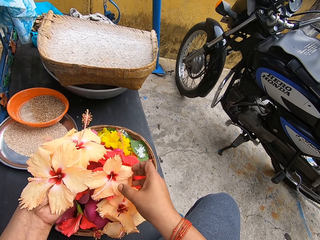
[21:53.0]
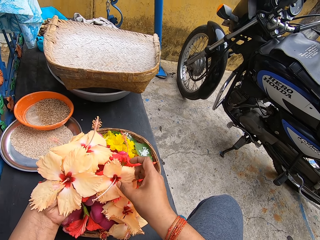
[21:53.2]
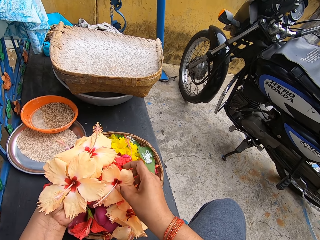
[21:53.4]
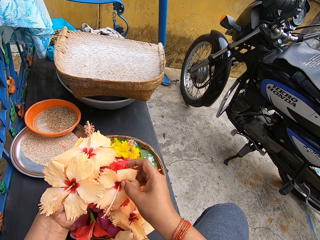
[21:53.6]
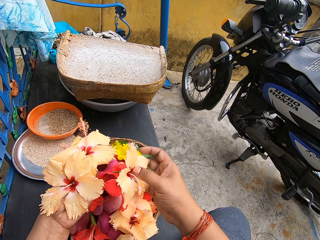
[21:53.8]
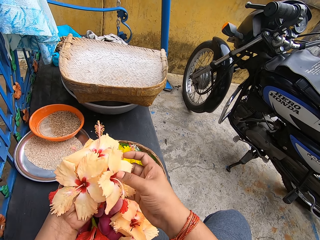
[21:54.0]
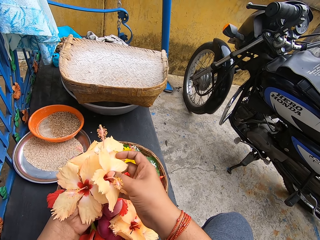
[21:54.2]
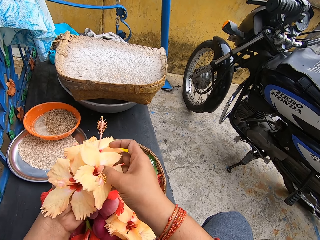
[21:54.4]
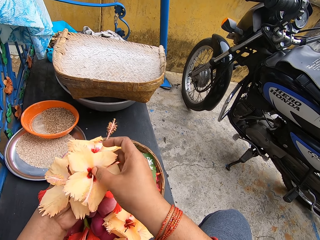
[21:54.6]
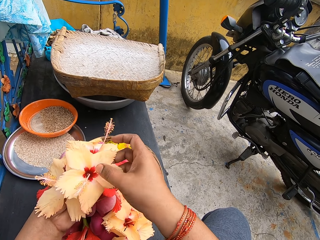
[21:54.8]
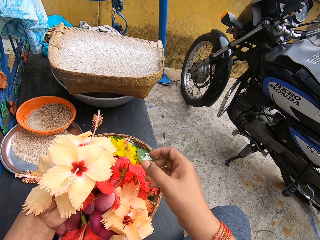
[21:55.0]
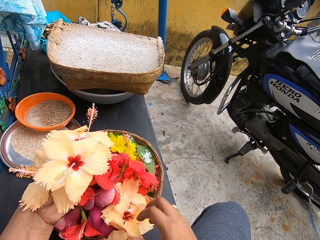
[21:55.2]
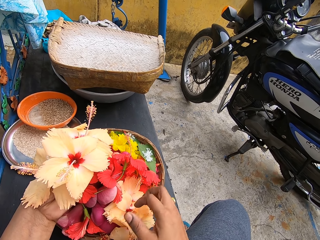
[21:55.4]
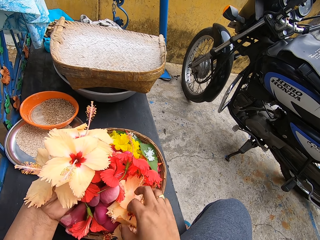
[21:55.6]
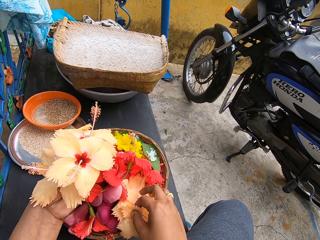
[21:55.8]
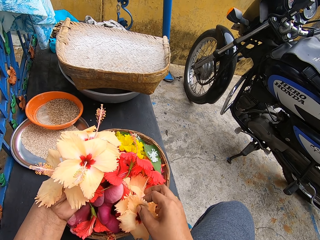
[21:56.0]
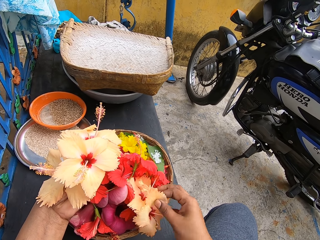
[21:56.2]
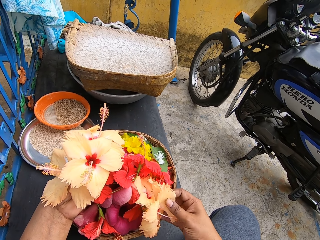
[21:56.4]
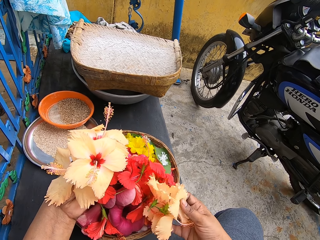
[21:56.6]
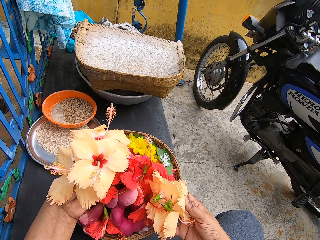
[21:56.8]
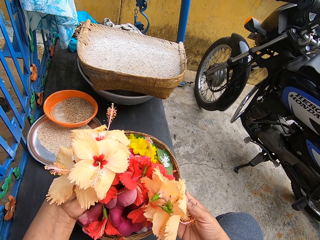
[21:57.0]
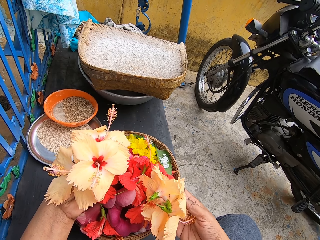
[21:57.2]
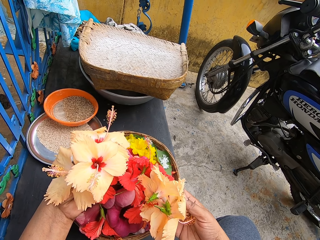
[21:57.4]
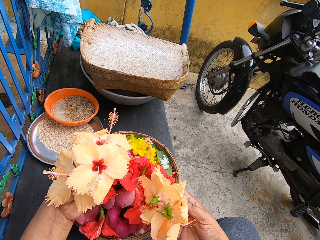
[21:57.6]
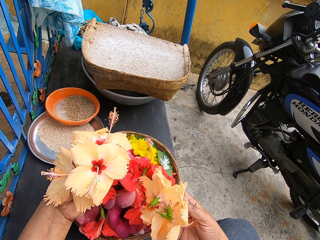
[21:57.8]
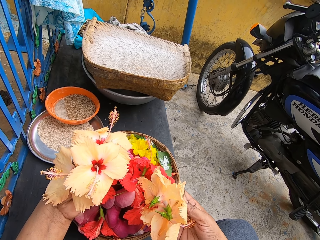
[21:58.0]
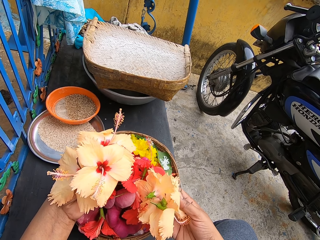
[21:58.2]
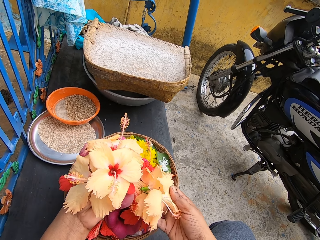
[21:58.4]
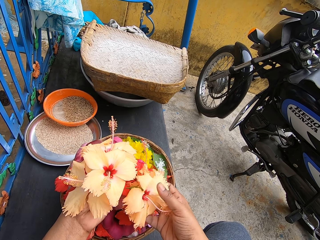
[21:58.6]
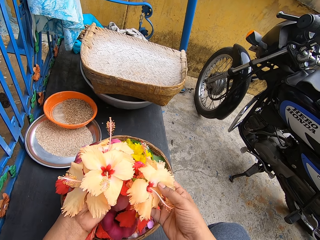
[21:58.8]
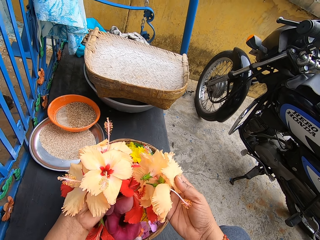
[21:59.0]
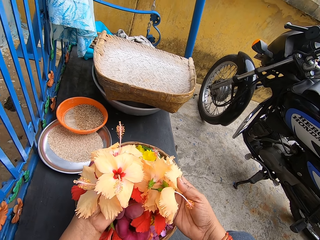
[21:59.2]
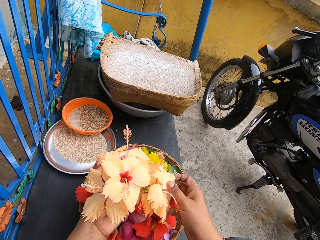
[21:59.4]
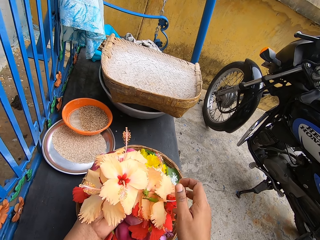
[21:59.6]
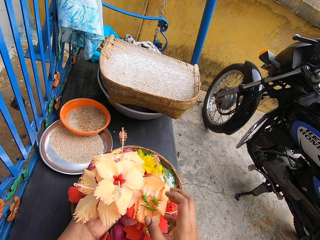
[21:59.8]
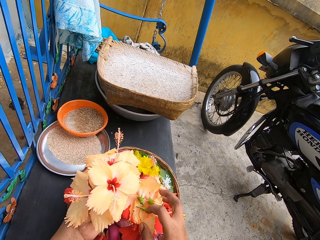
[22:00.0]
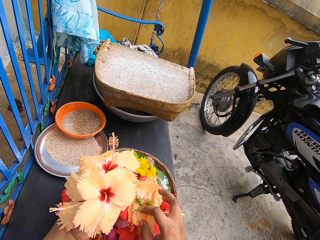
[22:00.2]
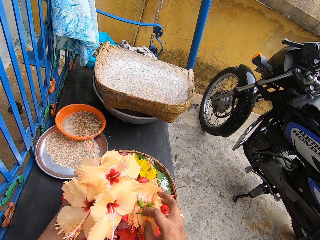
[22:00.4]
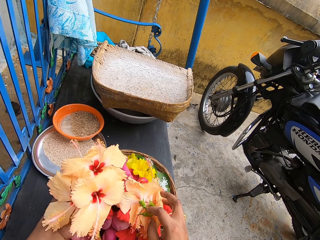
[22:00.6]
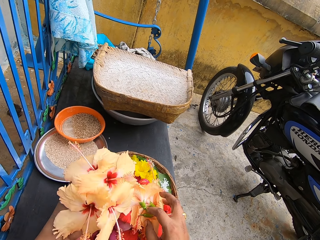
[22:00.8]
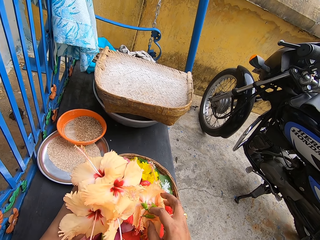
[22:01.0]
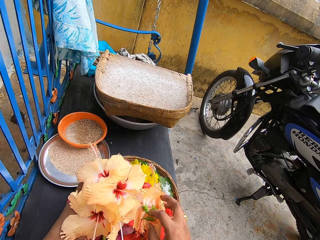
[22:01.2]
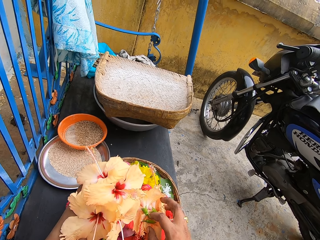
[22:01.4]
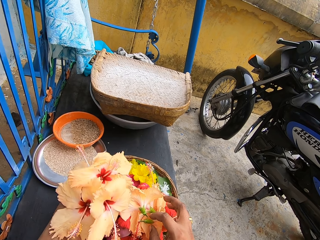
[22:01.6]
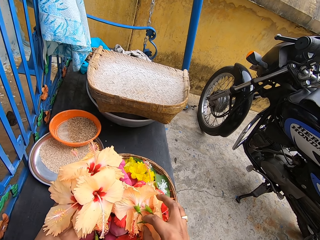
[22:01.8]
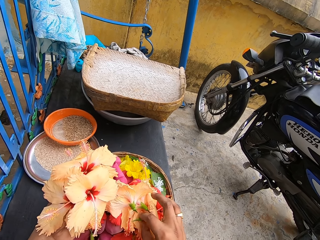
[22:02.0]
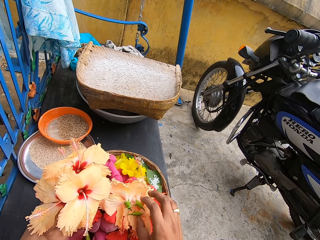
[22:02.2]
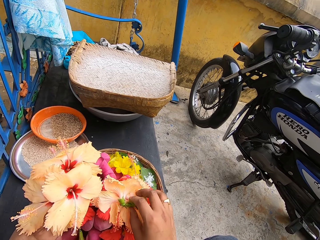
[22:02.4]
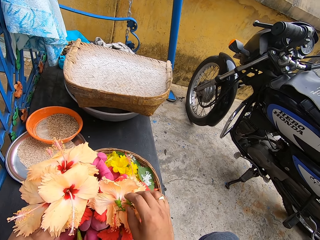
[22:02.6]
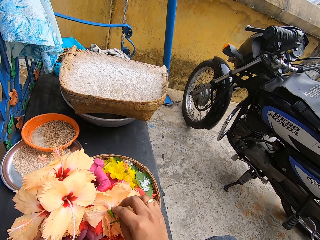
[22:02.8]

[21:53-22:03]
The camera wearer picks a flower. They pick a flower again.

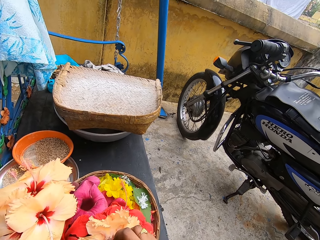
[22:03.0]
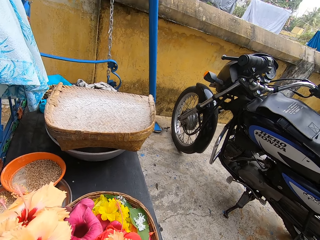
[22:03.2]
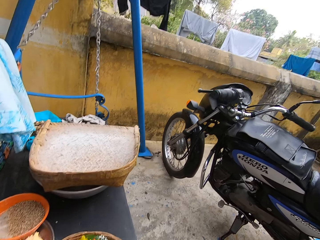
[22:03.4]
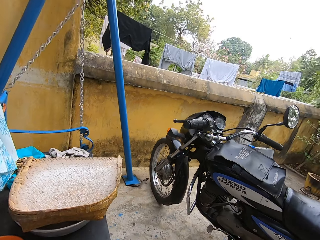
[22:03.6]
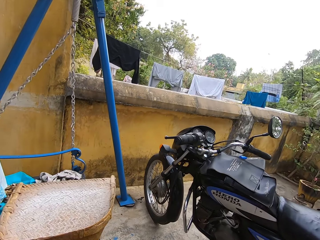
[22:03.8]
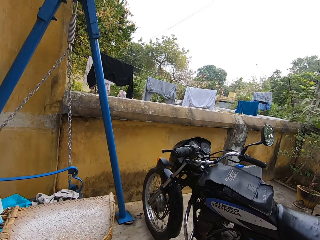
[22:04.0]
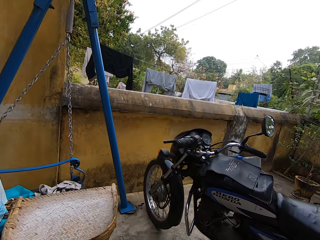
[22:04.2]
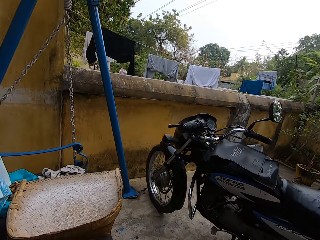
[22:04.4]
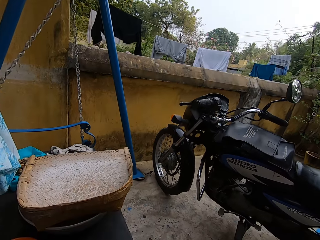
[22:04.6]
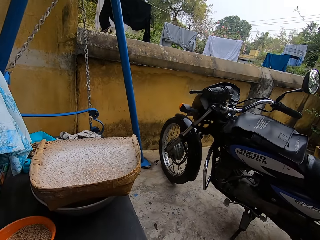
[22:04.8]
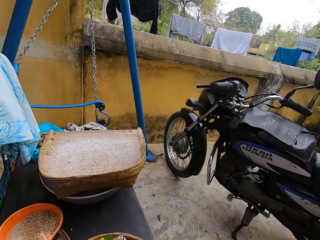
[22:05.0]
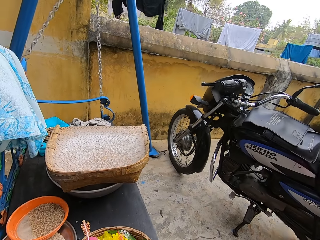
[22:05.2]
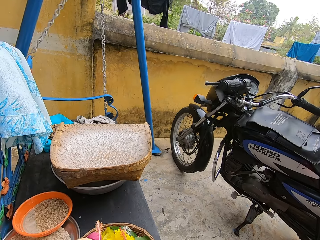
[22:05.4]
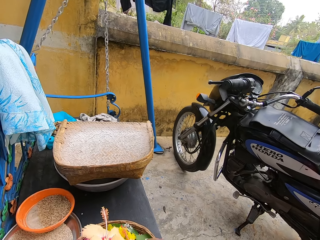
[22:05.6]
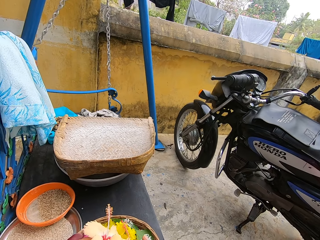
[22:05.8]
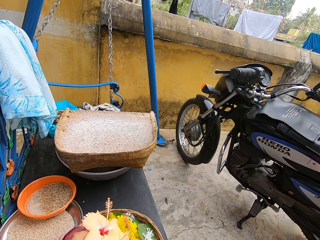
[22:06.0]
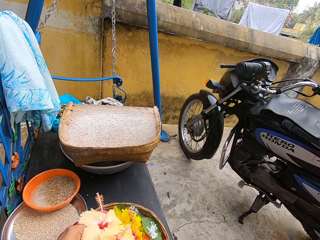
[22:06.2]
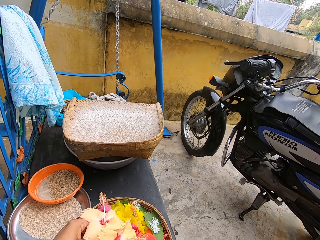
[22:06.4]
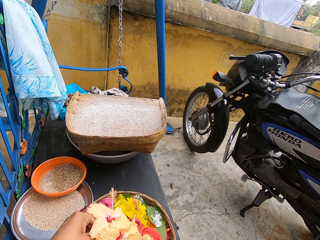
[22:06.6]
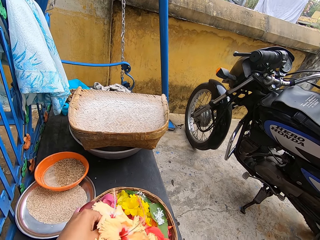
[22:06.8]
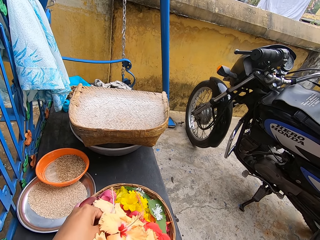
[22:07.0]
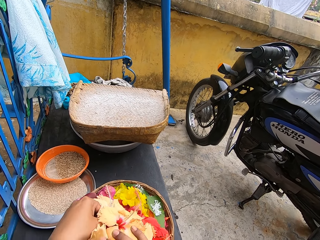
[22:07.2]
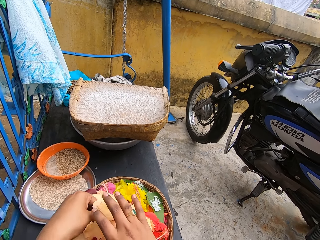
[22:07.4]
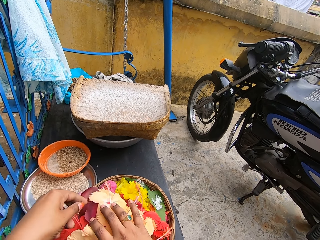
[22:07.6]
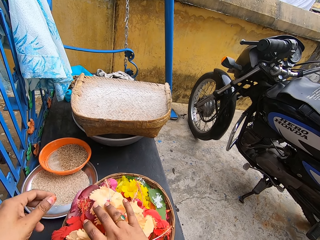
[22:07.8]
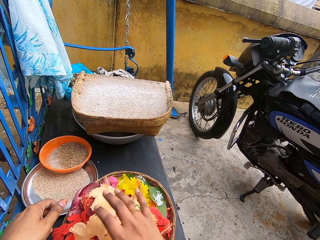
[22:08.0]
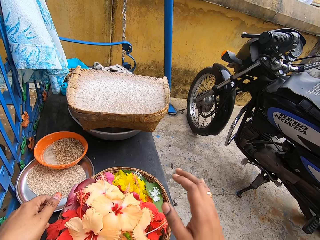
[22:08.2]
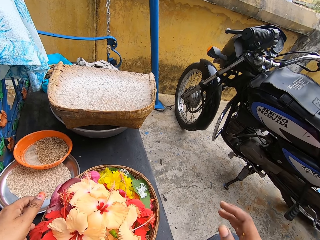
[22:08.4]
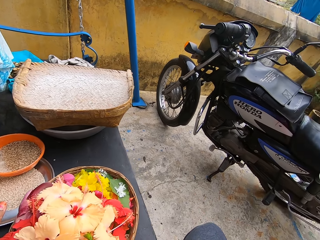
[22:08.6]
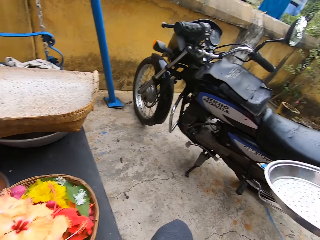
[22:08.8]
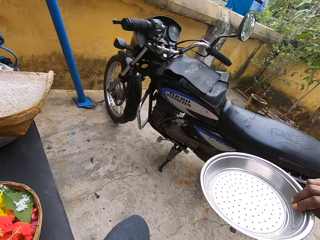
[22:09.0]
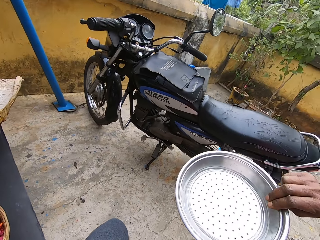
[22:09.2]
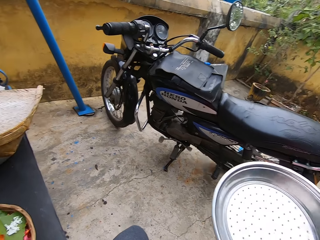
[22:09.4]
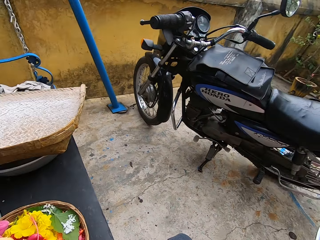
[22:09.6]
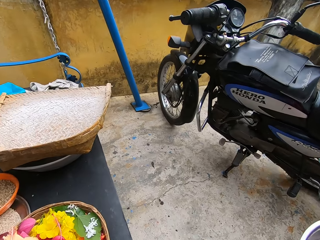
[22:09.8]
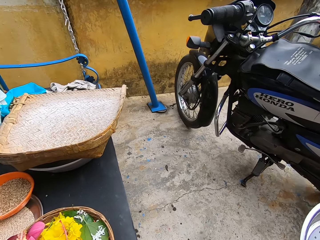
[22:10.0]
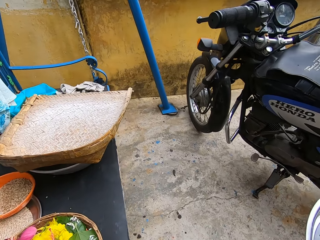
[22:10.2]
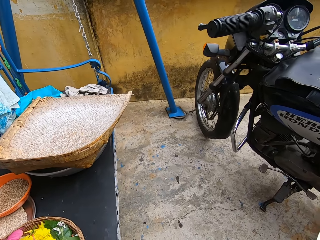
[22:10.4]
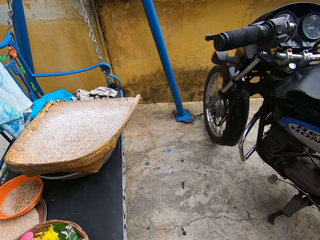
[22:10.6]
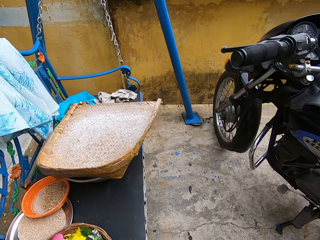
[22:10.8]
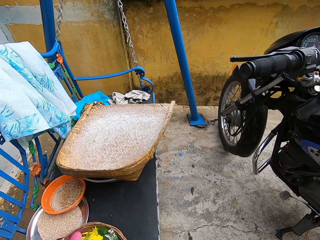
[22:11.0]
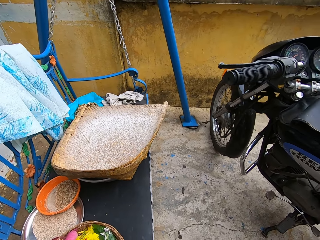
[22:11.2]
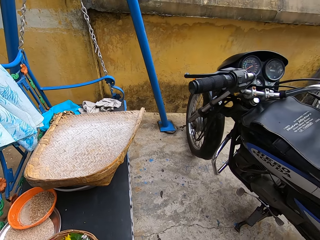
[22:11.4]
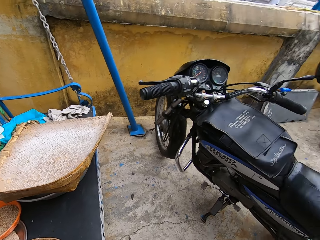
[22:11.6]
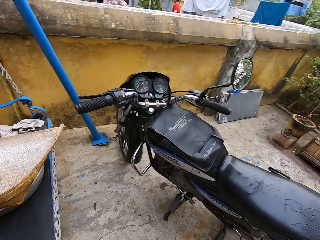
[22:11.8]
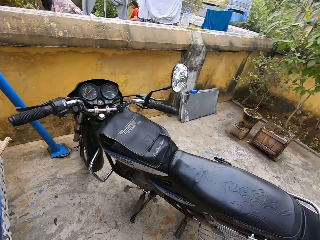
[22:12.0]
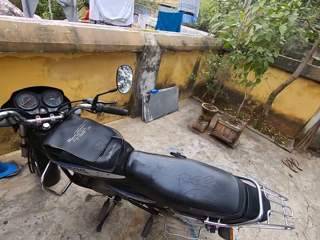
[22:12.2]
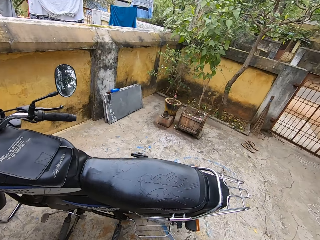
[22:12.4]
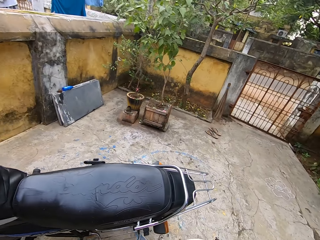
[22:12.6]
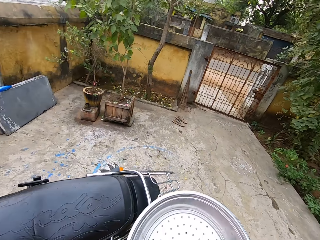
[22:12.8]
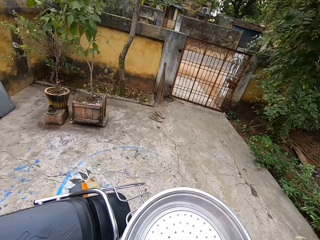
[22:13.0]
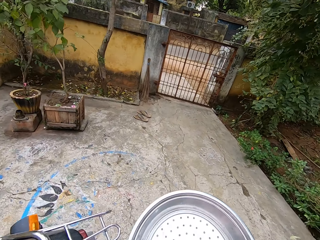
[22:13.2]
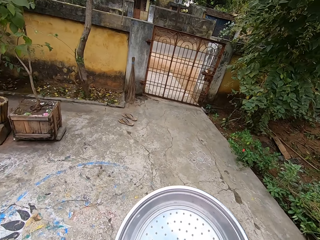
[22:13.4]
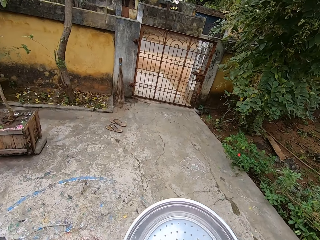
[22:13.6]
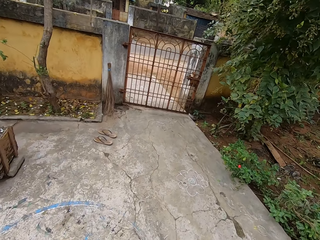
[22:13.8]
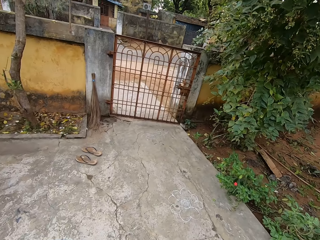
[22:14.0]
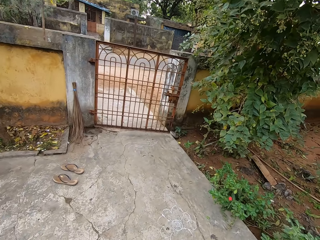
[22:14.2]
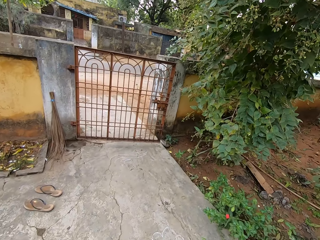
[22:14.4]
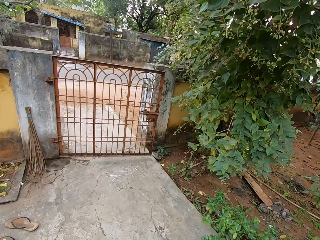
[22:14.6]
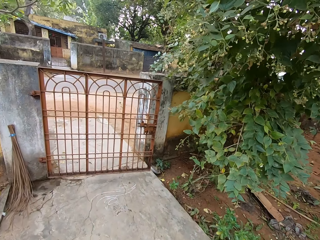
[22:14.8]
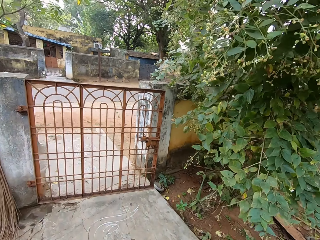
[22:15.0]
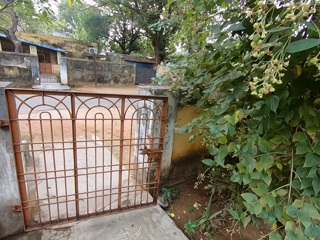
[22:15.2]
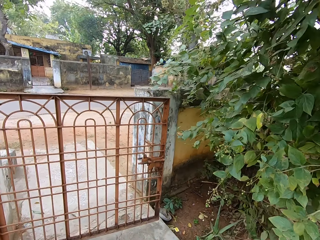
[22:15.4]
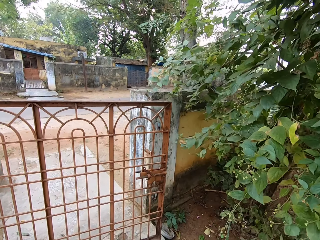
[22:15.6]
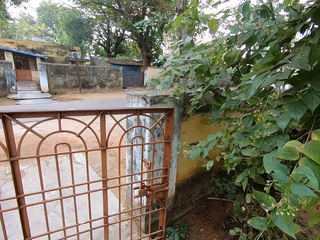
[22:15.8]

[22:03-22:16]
The camera wearer puts the flowers on the basket. They take a small tray from a woman. They walk around the garden towards the gate.
